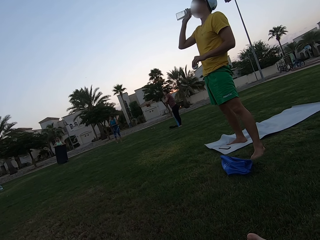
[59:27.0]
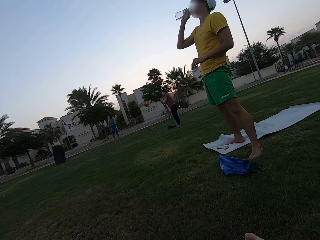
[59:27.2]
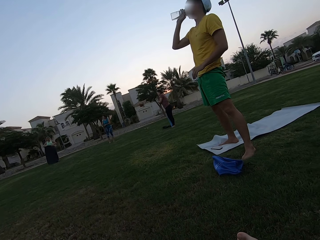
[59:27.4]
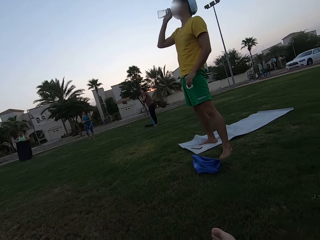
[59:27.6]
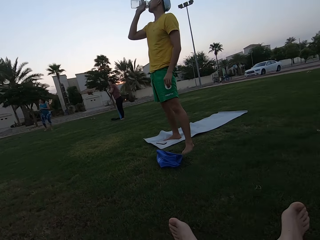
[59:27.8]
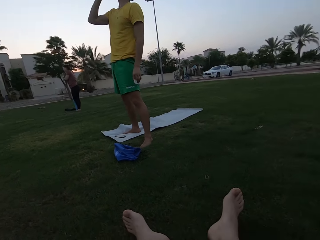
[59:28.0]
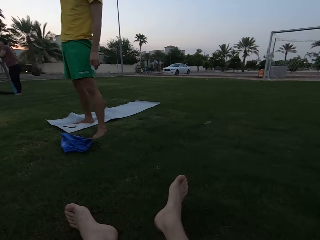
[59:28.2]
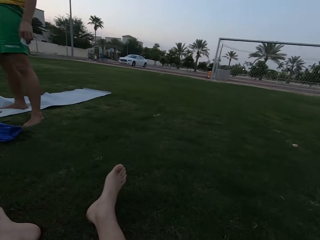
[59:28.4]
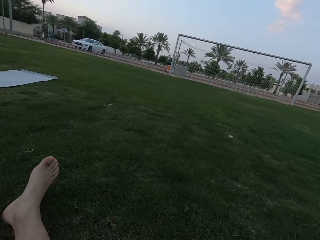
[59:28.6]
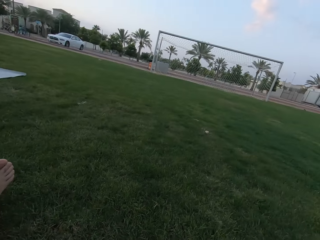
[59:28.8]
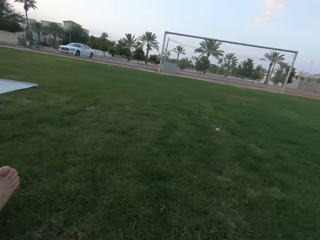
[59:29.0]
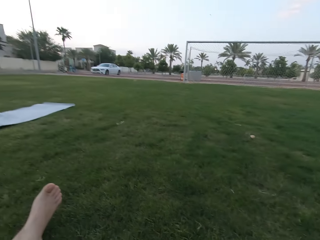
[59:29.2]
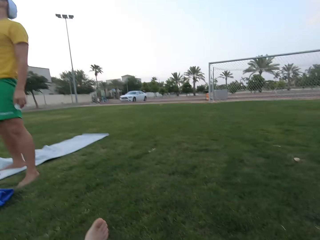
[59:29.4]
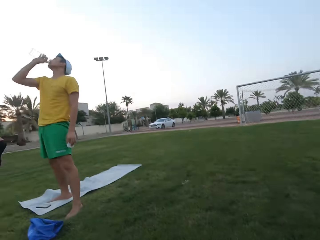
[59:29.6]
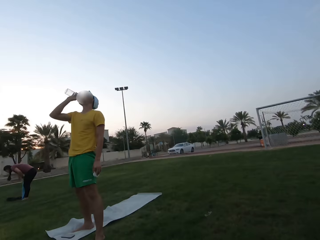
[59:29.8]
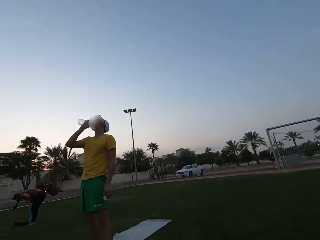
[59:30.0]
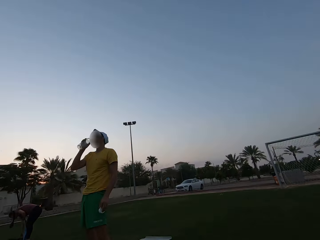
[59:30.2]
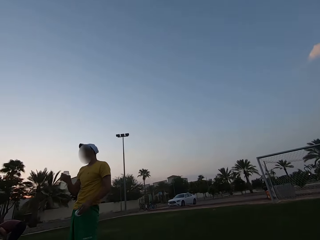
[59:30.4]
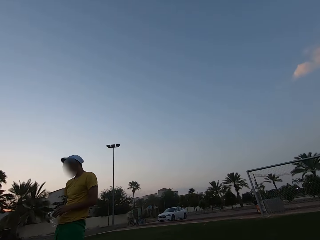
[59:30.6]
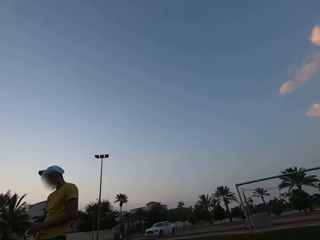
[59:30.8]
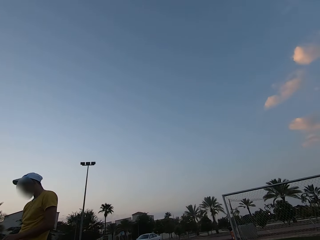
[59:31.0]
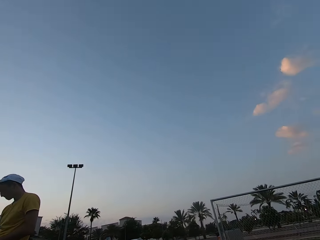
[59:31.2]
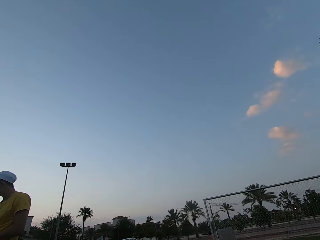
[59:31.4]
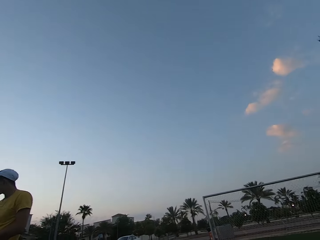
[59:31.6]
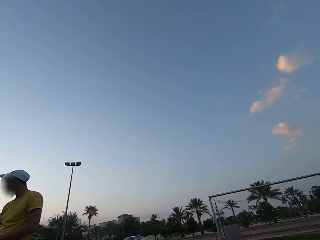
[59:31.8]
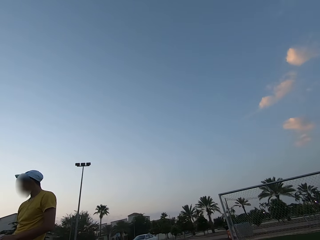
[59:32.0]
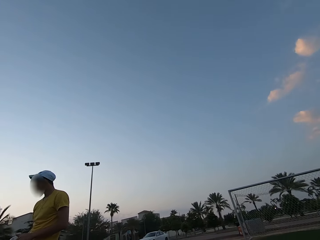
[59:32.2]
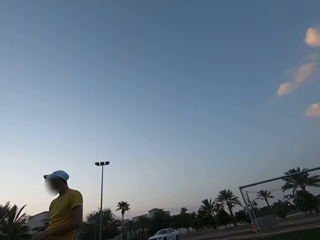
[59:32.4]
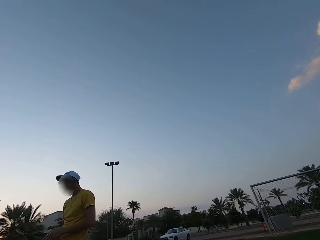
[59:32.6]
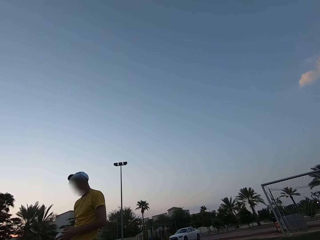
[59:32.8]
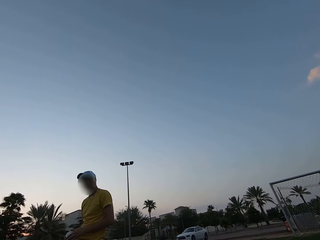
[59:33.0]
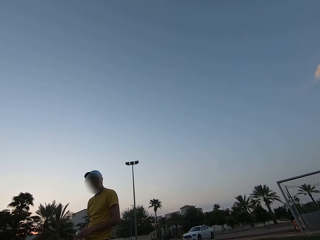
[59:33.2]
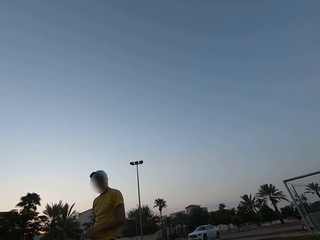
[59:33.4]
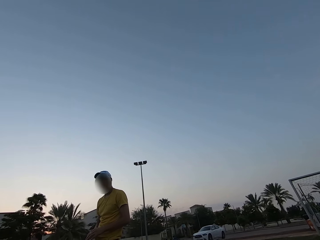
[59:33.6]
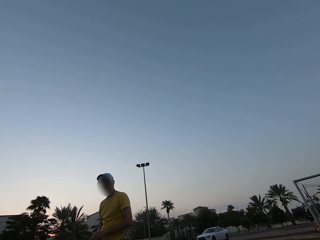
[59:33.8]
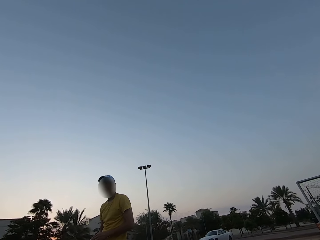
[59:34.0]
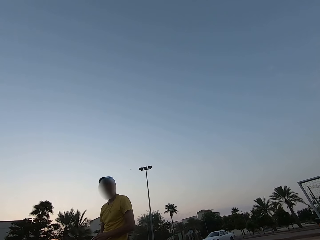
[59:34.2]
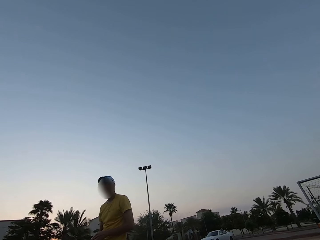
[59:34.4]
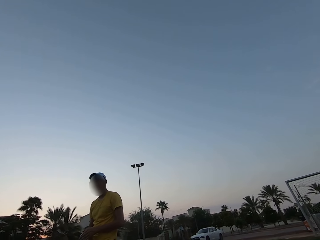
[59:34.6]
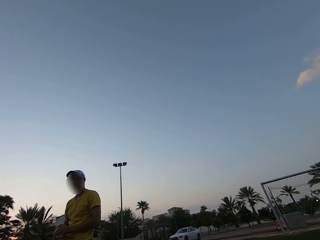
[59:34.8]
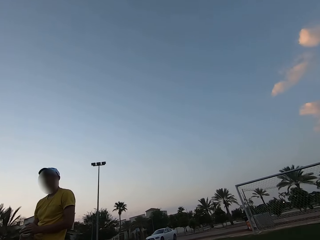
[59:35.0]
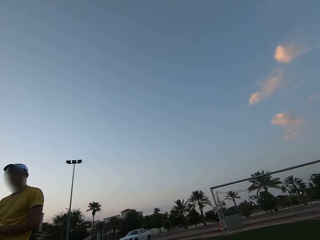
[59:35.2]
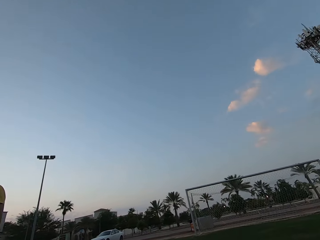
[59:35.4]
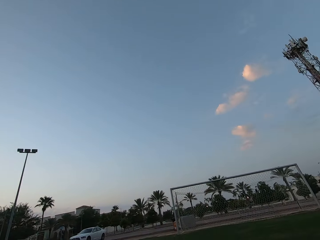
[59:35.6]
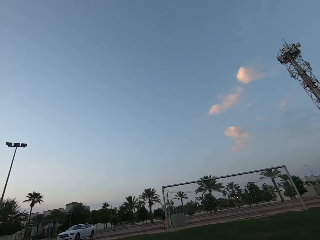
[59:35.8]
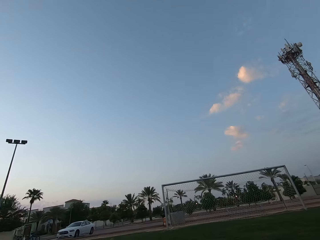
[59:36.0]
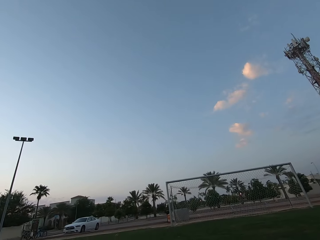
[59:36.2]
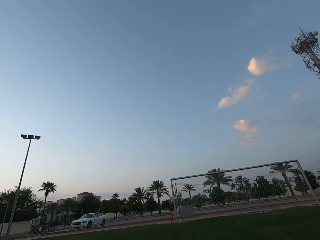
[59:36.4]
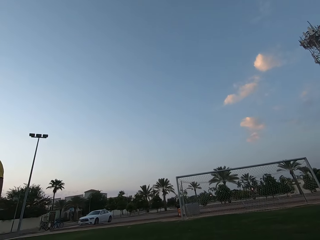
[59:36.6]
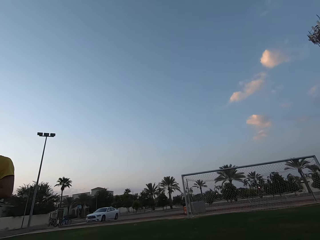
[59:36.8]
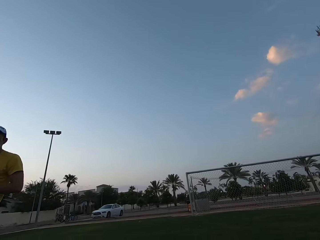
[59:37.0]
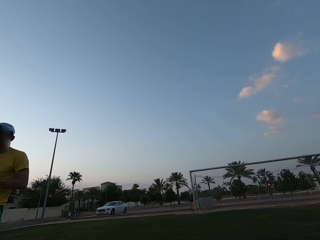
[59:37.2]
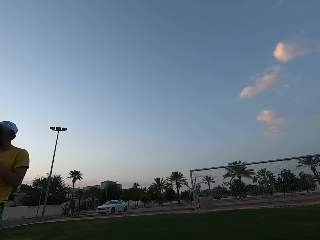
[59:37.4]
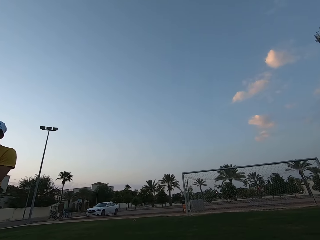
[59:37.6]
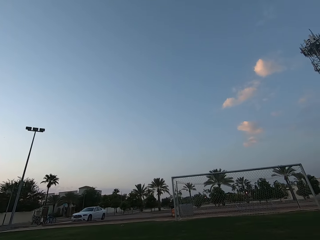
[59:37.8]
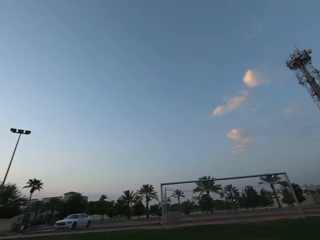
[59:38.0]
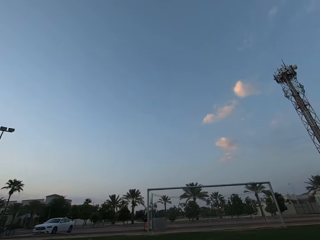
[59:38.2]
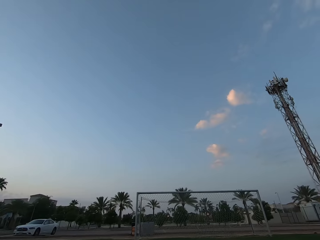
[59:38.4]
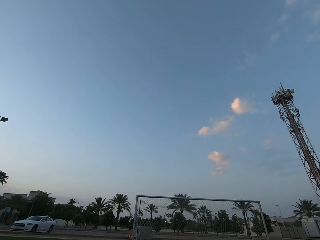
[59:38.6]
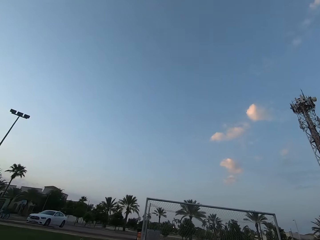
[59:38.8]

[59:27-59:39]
A woman folds her cloth. The camera wearer stares around the field.

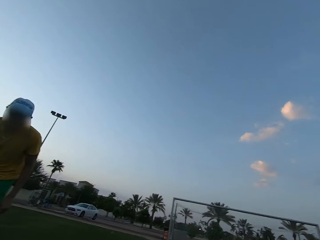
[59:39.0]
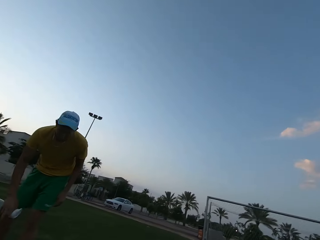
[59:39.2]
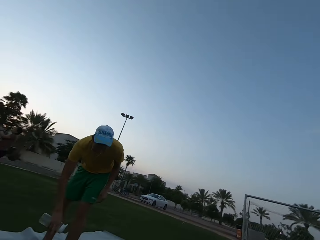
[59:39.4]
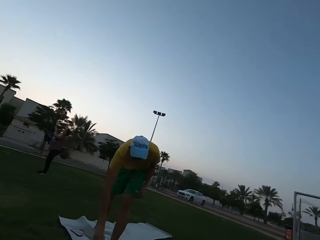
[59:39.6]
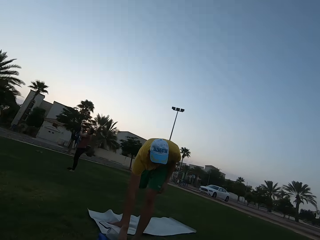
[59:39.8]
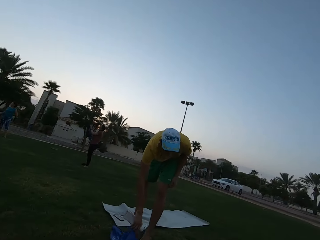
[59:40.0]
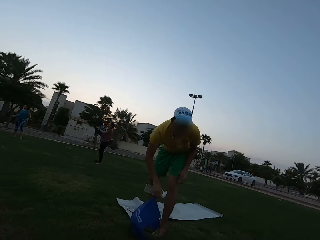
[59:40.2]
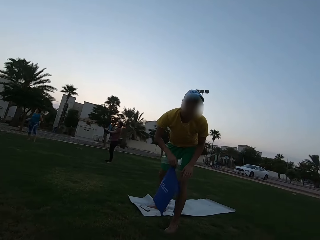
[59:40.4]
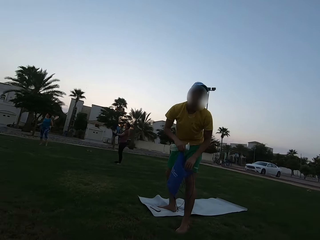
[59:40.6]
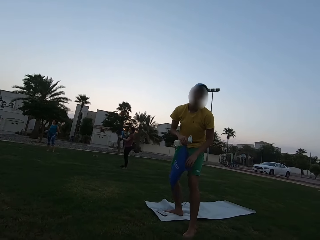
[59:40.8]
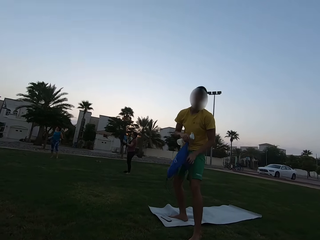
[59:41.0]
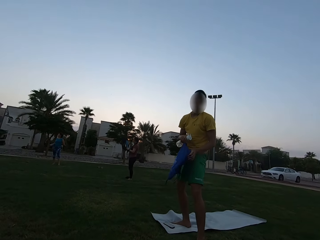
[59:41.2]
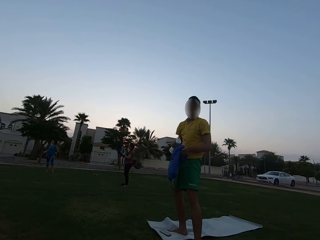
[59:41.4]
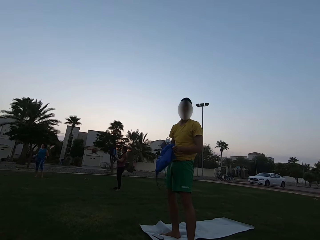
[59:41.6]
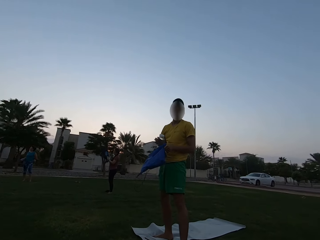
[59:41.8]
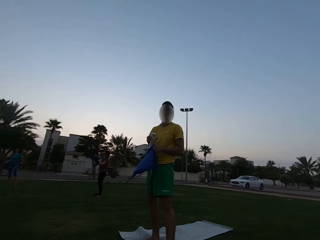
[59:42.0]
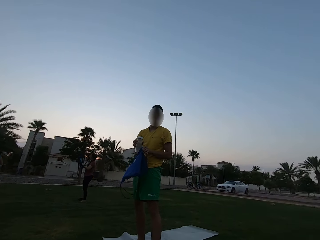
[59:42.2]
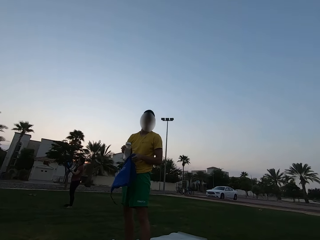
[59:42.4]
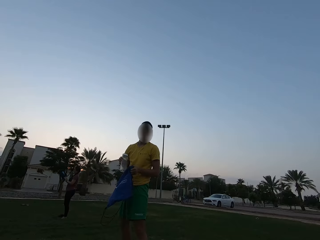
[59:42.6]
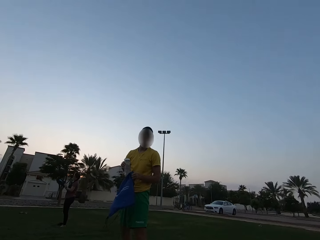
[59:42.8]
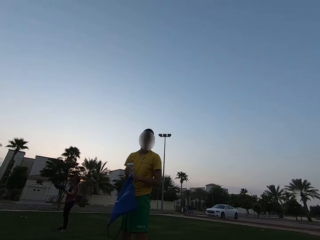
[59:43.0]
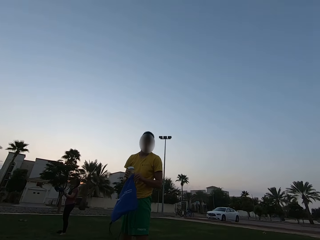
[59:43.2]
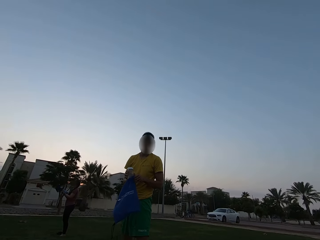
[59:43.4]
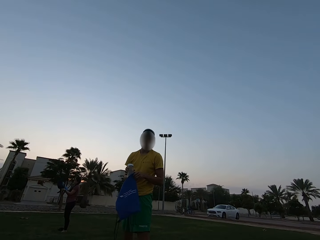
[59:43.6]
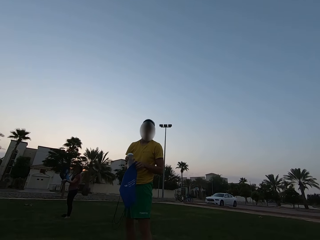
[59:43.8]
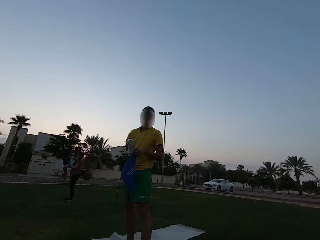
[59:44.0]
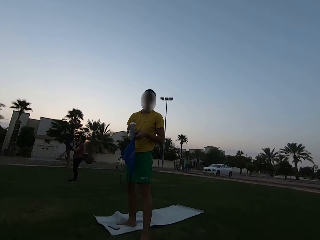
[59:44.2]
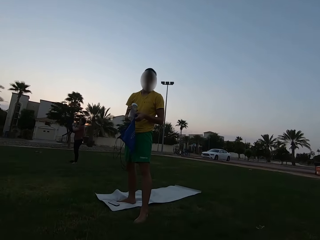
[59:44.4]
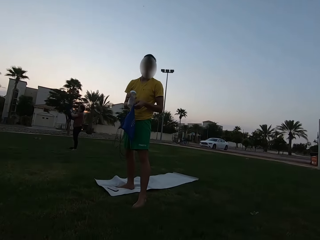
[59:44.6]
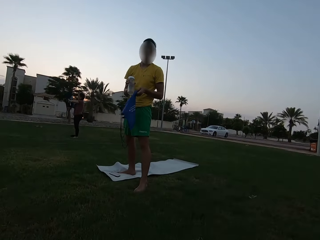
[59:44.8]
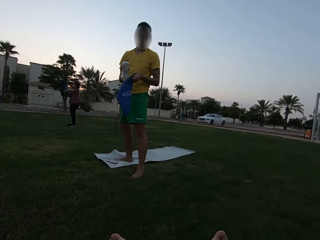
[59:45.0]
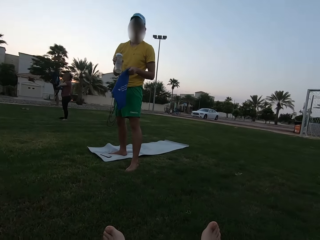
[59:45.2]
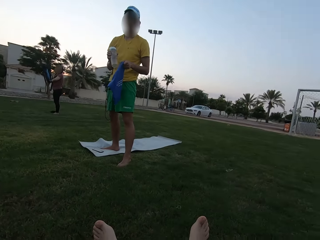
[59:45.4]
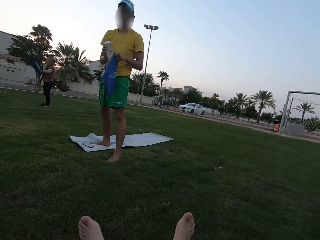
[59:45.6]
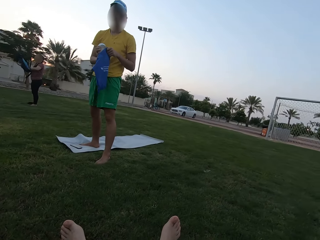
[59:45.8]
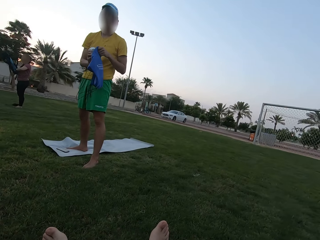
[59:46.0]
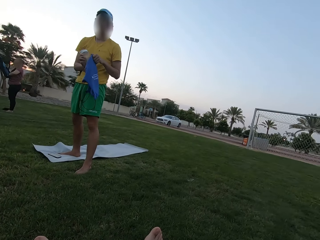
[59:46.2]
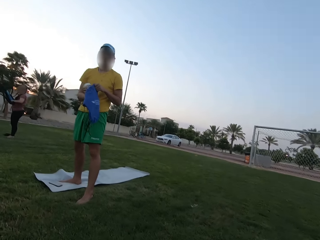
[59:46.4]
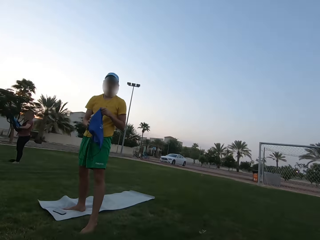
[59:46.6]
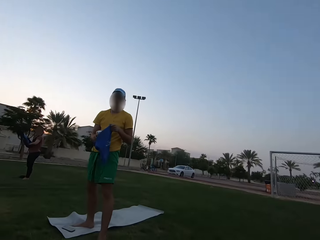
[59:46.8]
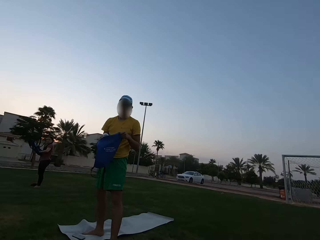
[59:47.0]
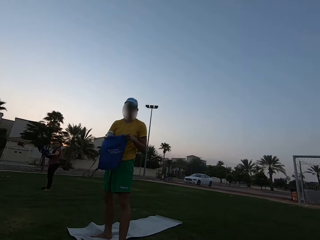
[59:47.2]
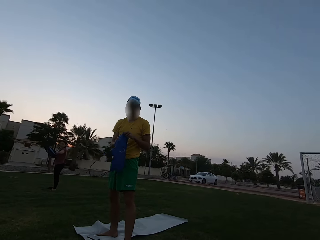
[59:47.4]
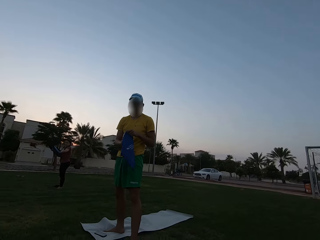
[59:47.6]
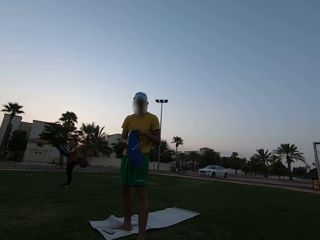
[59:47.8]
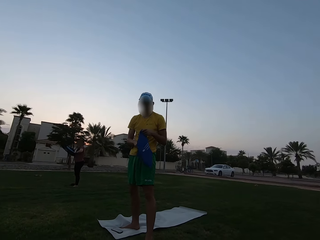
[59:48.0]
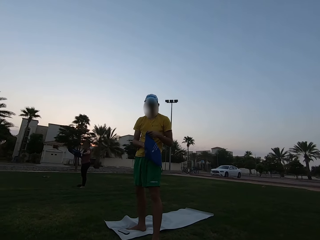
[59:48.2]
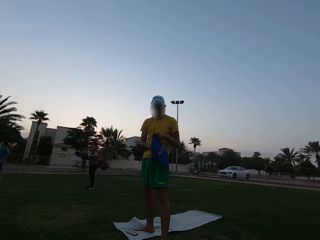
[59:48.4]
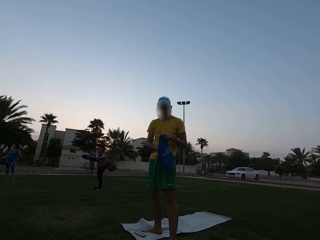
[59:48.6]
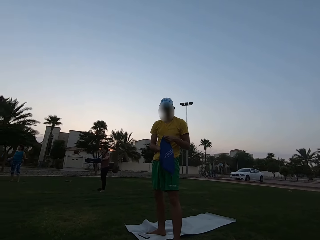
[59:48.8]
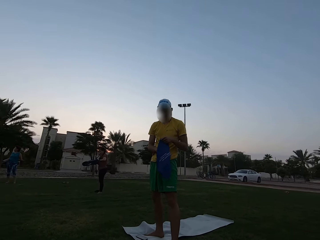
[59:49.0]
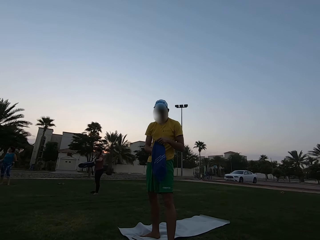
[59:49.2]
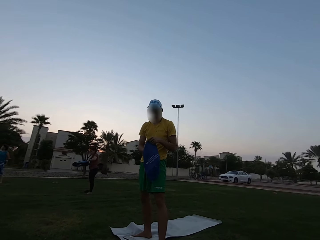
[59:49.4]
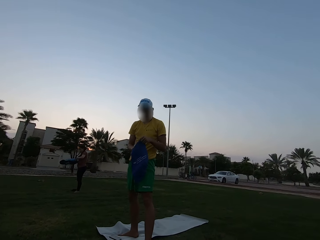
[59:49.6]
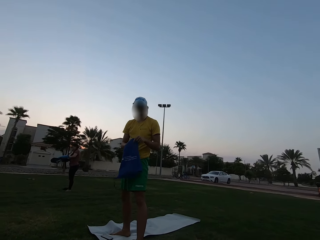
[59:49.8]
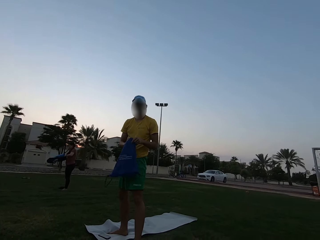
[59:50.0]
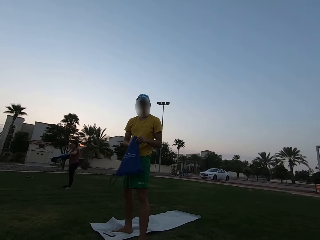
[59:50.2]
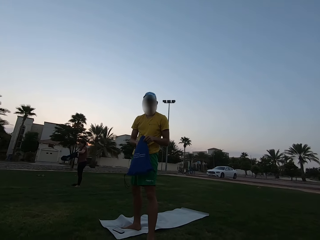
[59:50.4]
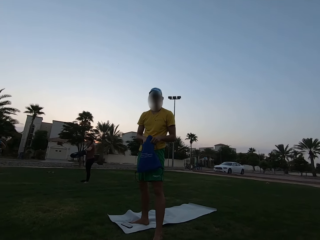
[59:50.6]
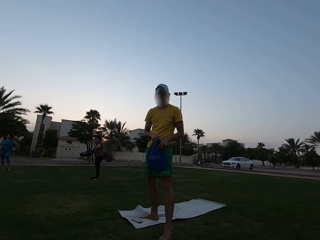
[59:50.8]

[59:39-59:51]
A woman puts the cloth in the bag. A man puts water in the bag.
